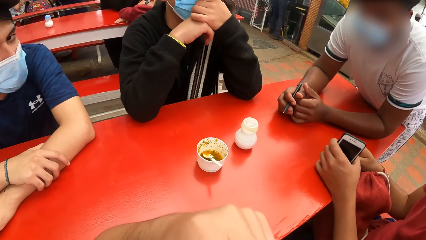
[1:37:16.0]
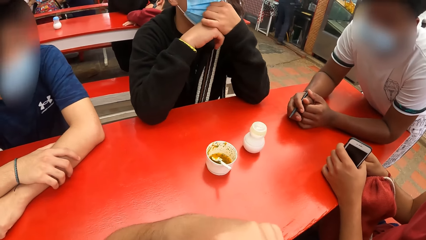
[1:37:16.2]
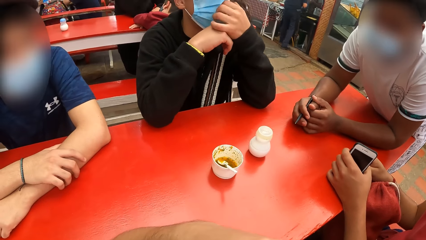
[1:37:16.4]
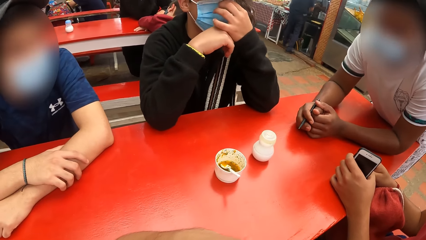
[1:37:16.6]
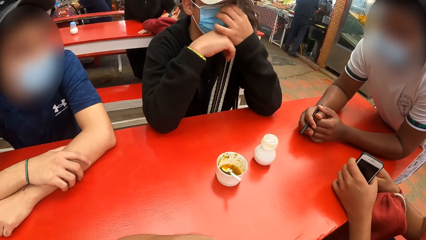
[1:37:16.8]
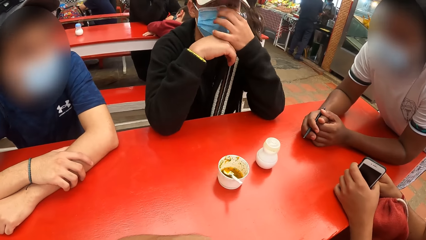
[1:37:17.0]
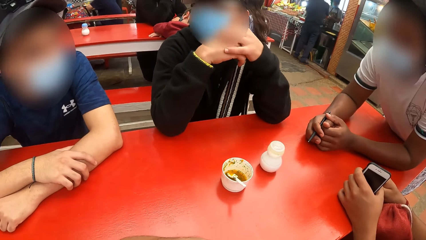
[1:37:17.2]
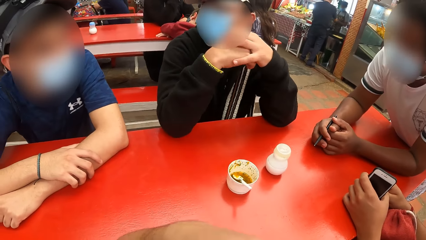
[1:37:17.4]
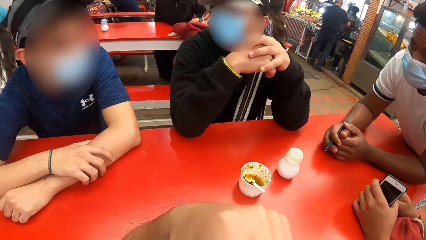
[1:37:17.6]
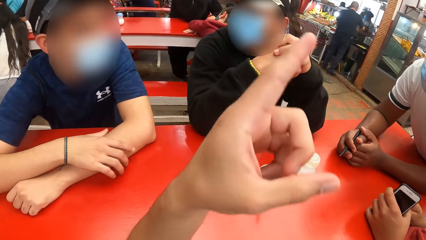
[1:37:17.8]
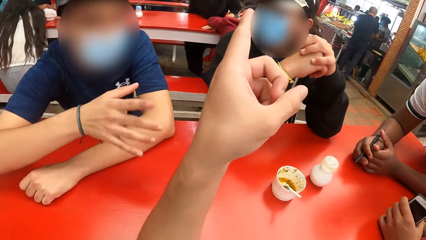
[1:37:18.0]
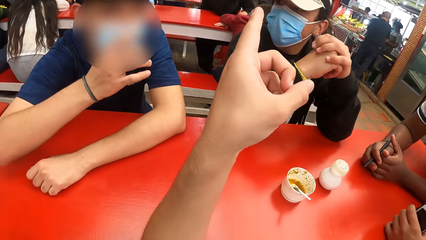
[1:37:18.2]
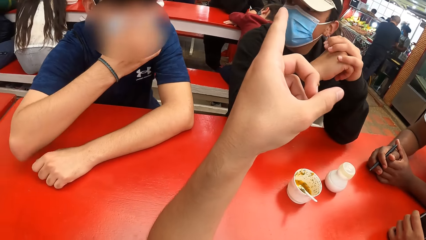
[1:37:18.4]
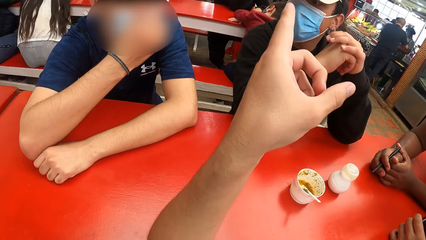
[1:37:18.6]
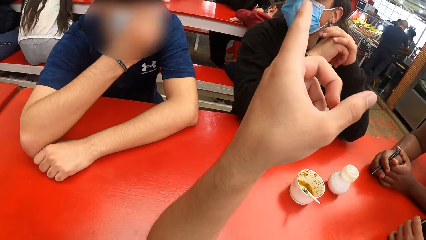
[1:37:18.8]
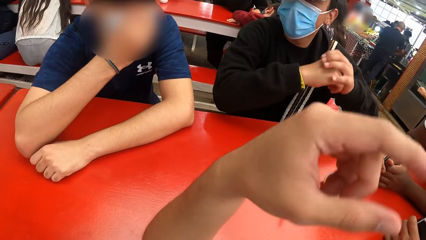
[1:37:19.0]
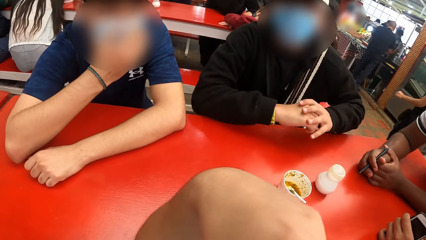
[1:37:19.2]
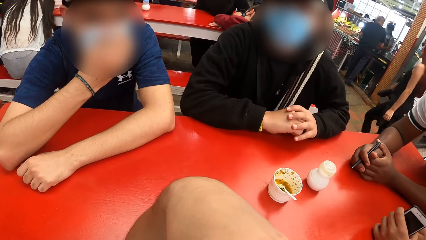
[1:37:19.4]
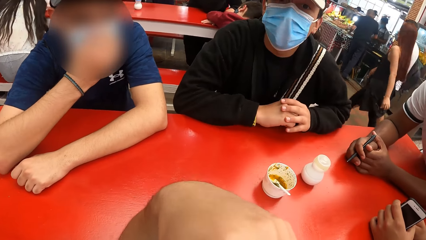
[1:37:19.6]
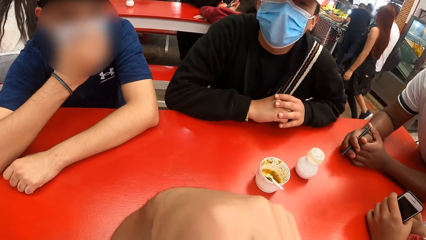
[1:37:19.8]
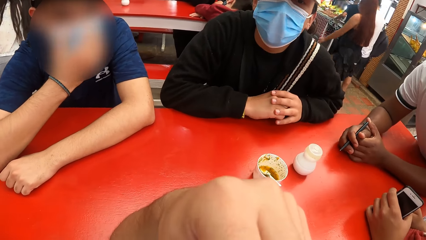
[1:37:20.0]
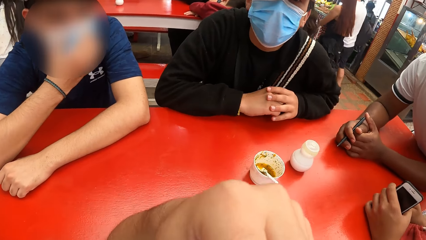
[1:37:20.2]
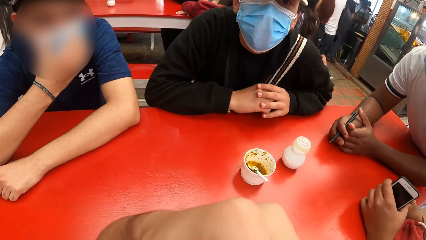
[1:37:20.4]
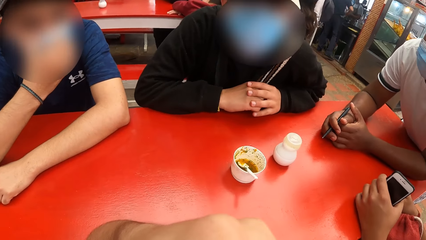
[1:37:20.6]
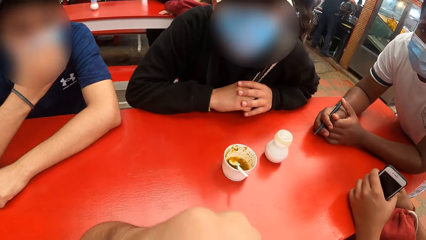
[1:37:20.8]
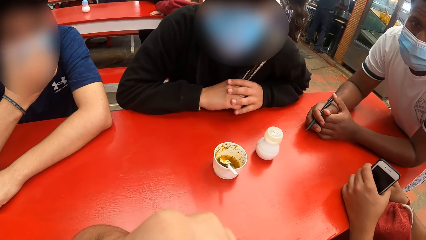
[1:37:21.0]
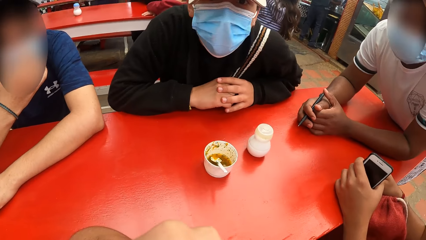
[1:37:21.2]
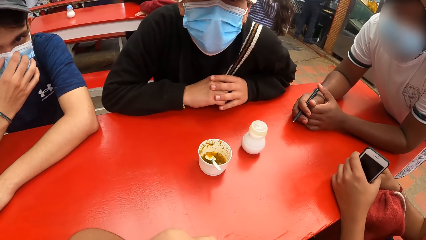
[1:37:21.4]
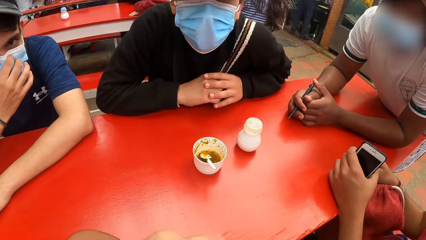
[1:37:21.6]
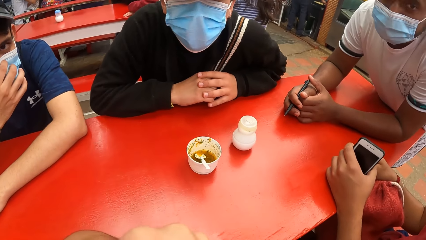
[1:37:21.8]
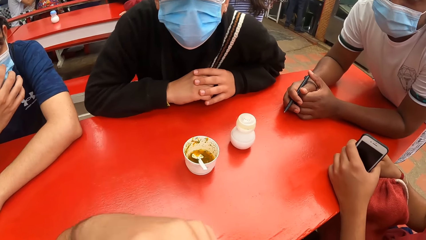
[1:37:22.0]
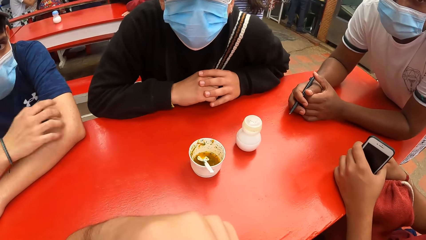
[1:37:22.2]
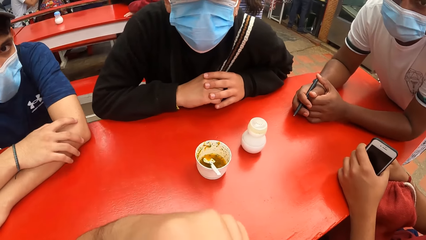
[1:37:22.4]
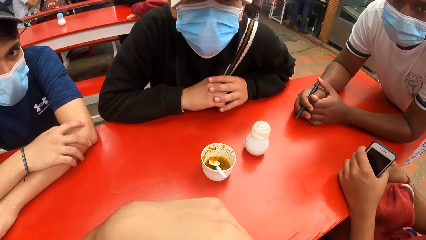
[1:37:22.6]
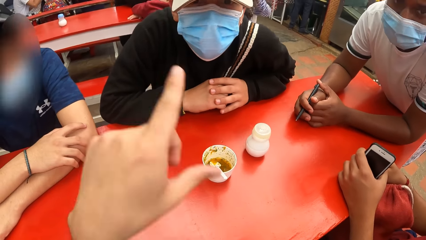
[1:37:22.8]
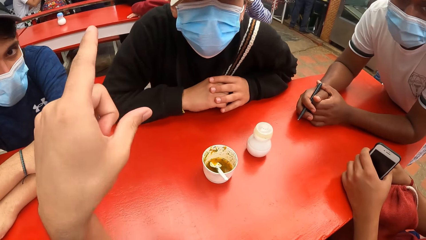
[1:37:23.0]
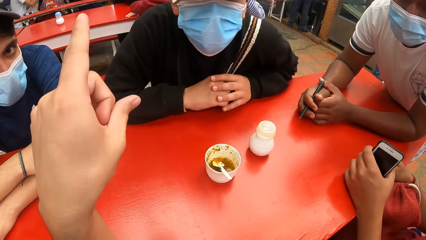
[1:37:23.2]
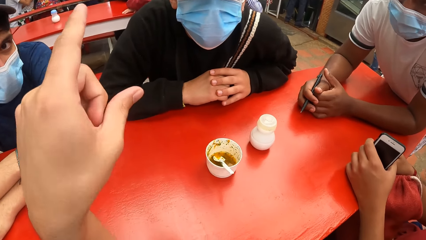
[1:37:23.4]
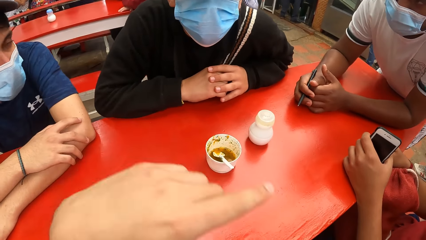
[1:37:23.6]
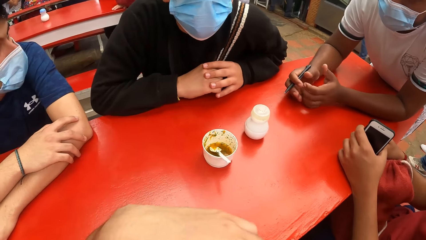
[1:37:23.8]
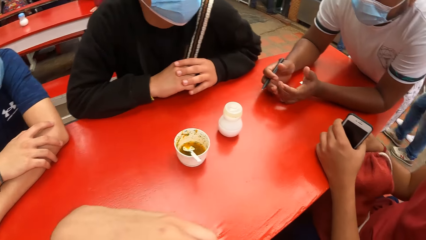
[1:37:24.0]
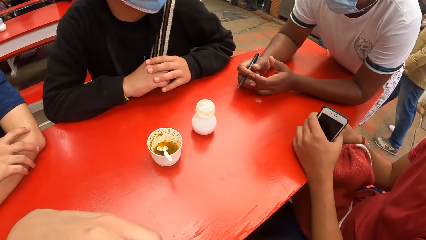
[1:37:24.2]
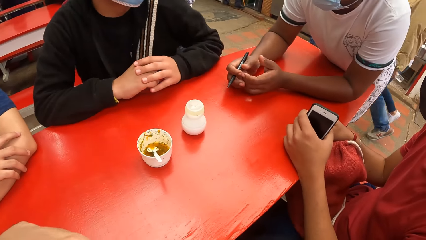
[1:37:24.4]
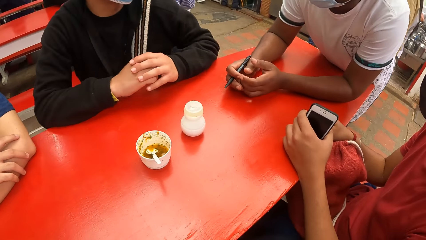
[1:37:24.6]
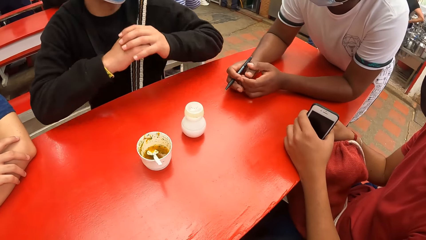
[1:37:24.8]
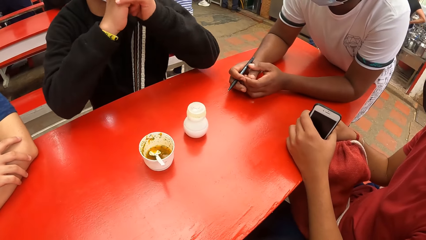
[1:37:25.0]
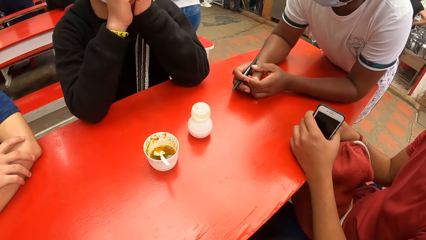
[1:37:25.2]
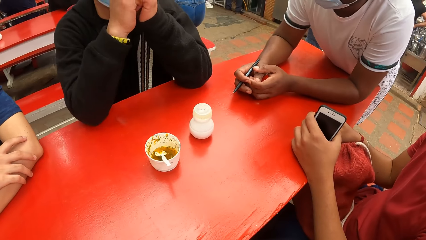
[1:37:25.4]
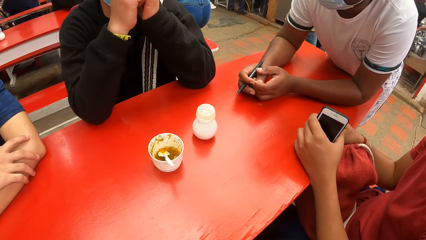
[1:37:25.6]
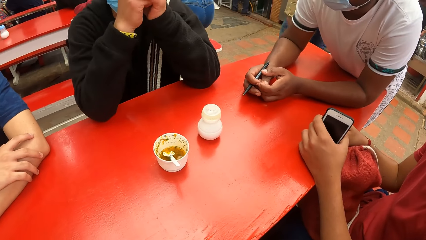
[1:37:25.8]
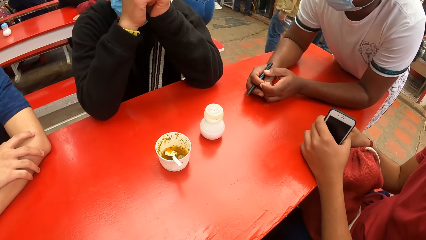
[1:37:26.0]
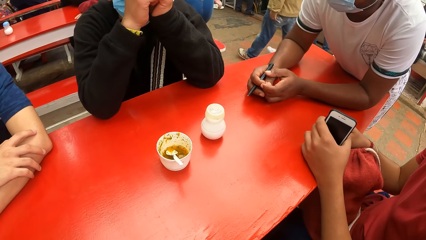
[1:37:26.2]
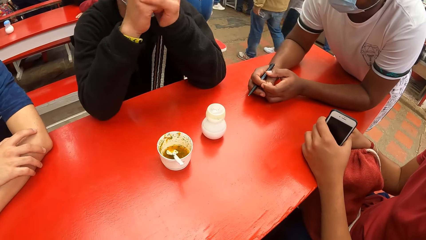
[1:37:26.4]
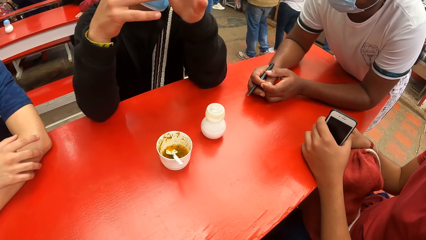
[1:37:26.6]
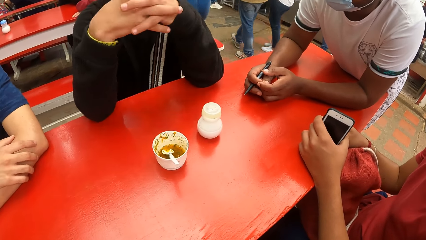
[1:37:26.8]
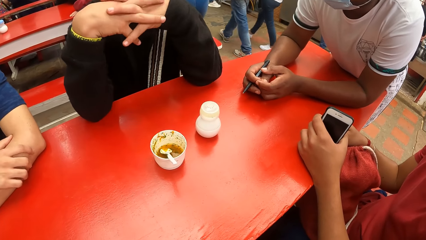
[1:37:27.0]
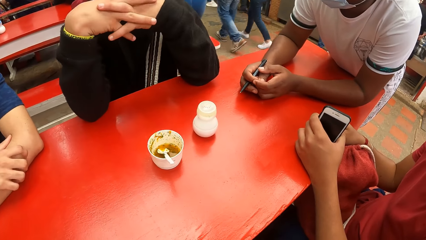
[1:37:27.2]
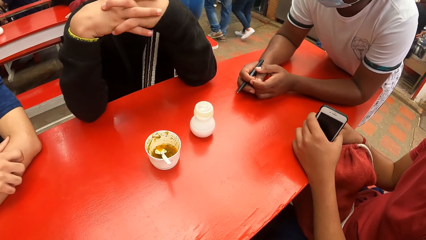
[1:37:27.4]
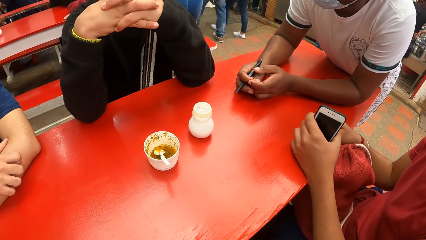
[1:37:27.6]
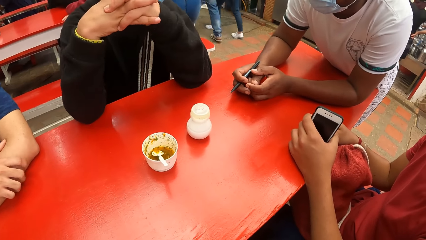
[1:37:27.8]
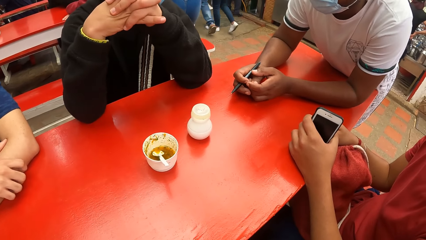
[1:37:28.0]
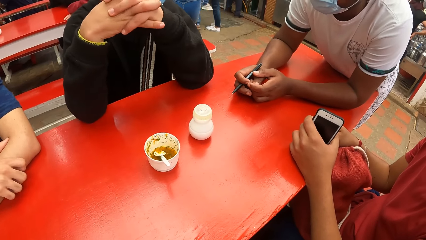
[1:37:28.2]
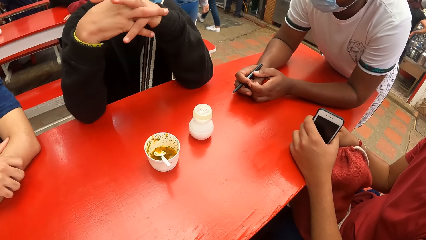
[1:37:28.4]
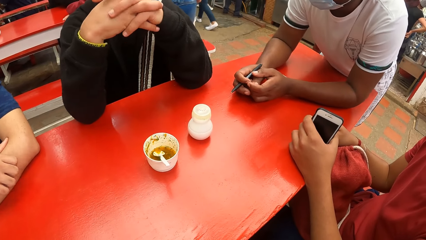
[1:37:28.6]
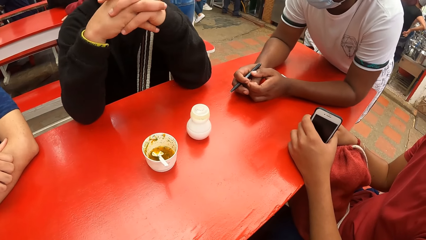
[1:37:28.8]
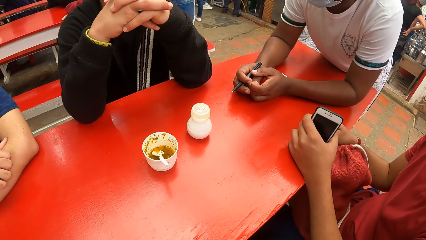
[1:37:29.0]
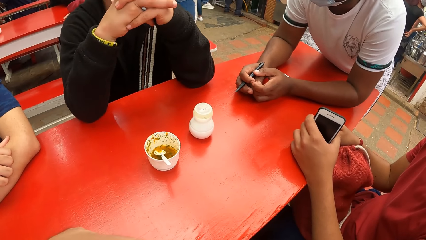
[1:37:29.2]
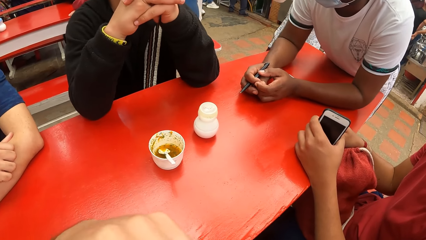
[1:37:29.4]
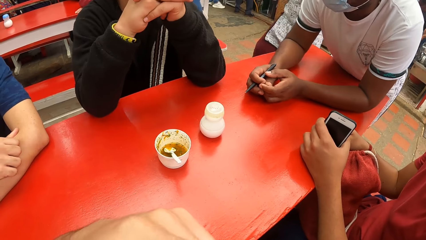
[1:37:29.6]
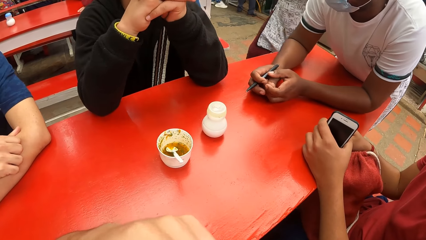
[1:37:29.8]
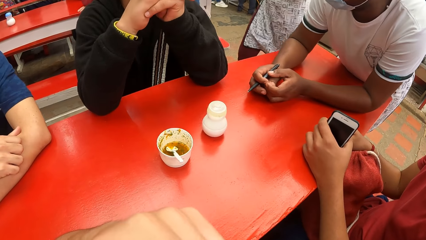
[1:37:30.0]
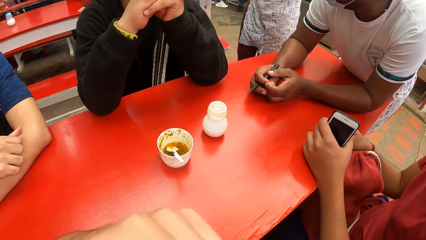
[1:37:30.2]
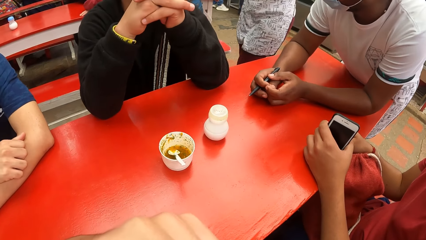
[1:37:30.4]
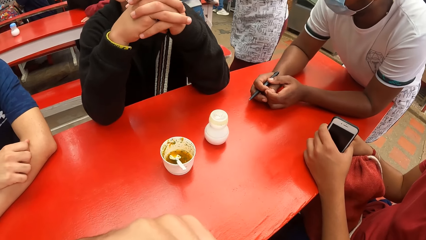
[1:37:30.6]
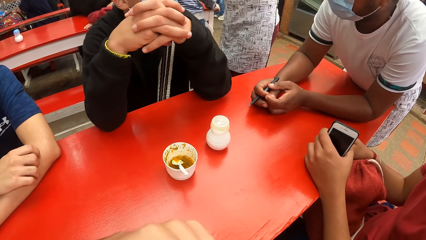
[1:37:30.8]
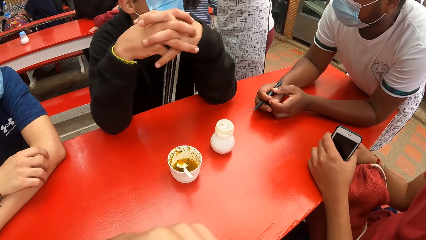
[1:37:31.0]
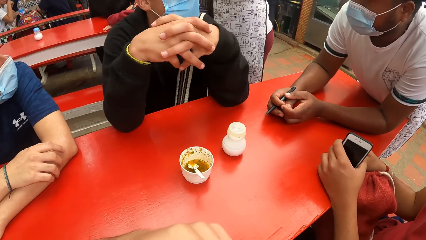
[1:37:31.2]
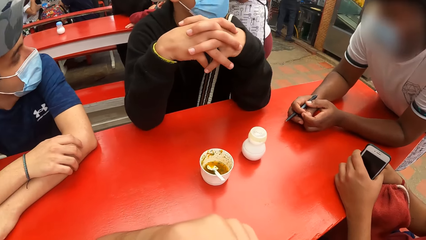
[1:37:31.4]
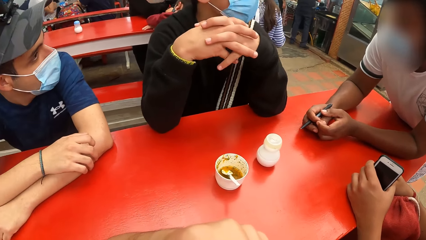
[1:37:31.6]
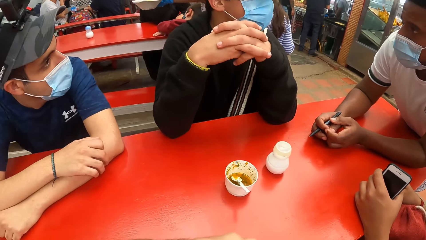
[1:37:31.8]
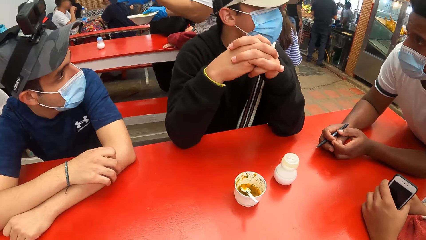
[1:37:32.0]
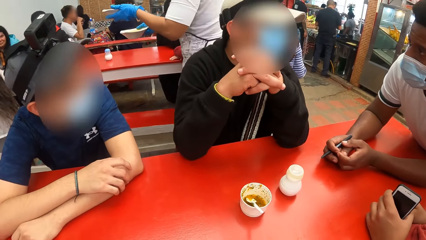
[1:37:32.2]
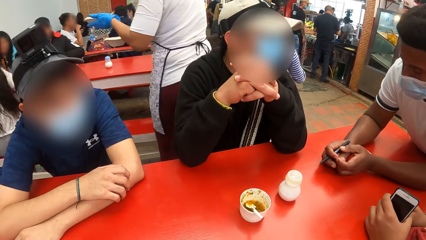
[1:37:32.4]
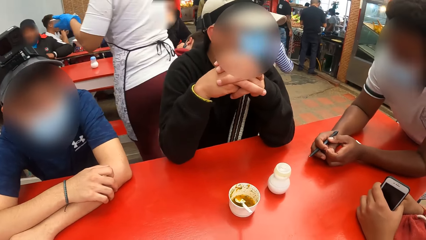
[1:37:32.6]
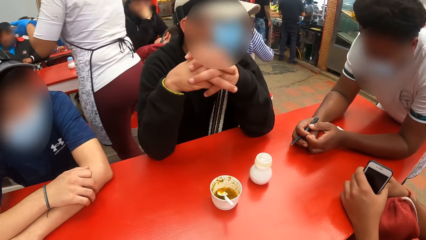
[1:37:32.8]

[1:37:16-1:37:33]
The camera wearer points at something. They place a hand on their chin. They point at something. They place a hand on their chin.
